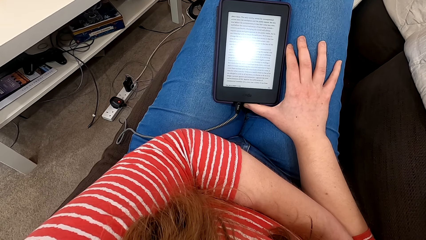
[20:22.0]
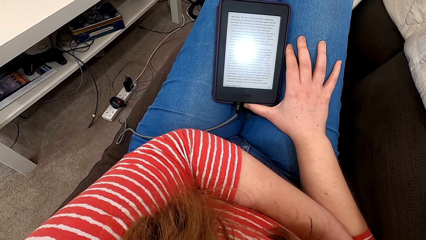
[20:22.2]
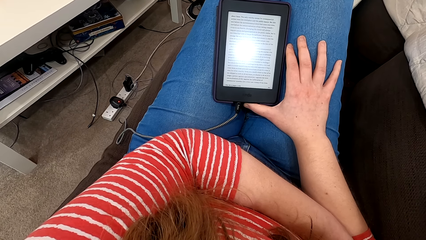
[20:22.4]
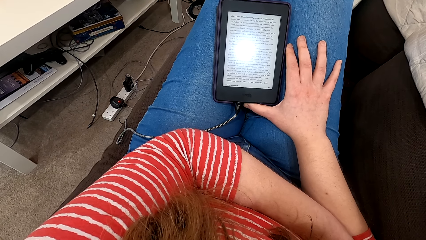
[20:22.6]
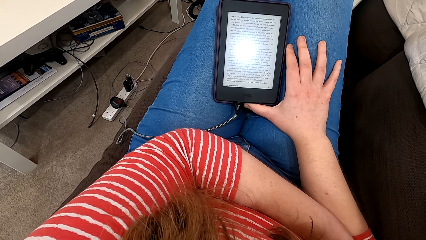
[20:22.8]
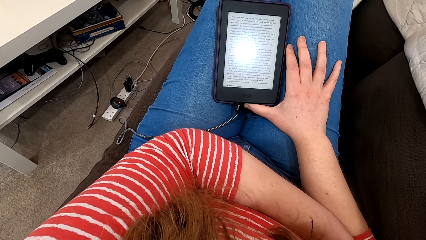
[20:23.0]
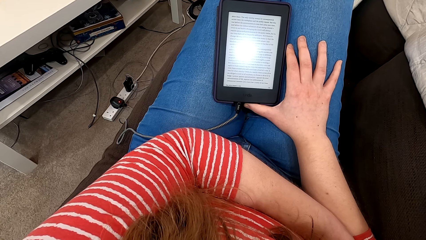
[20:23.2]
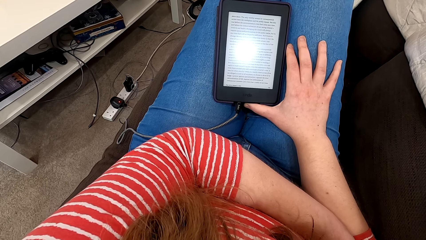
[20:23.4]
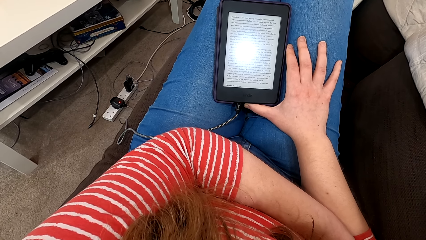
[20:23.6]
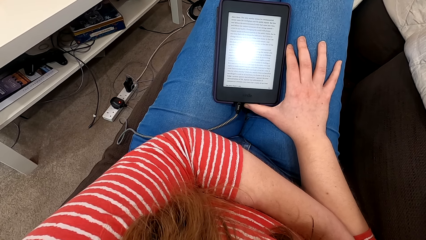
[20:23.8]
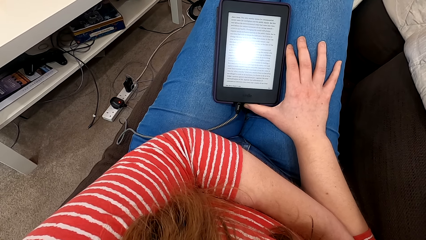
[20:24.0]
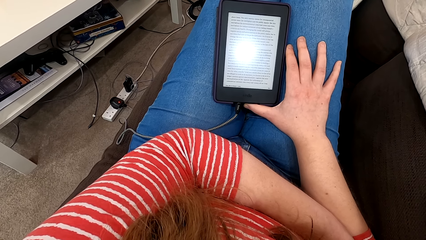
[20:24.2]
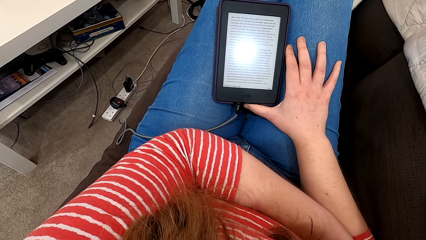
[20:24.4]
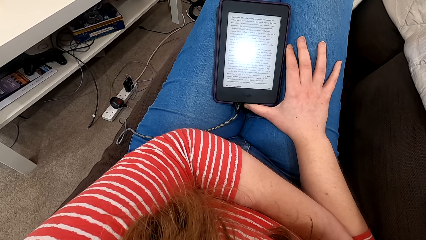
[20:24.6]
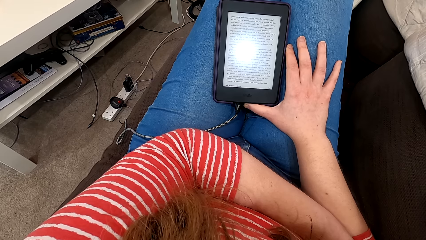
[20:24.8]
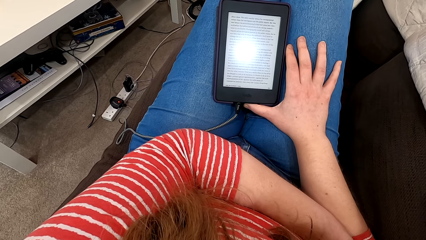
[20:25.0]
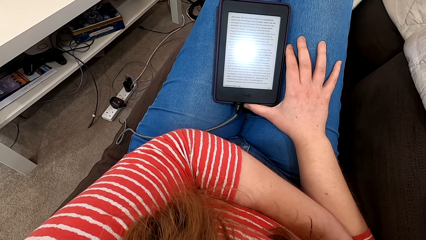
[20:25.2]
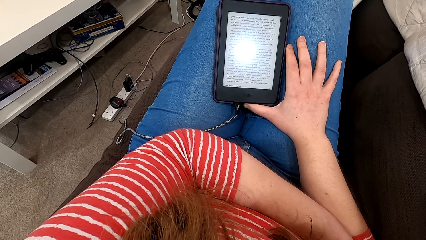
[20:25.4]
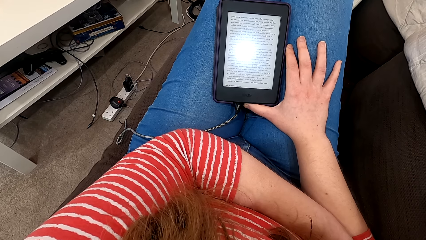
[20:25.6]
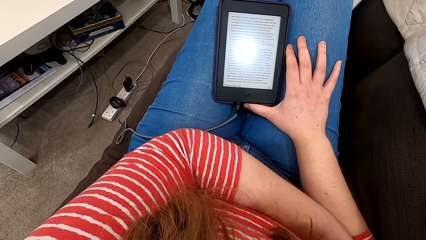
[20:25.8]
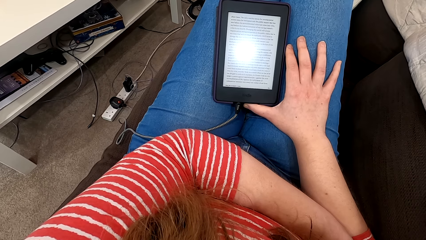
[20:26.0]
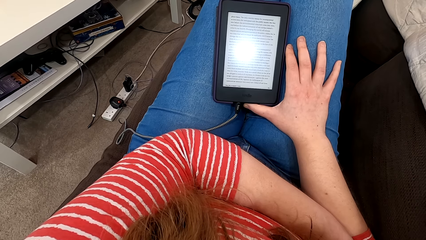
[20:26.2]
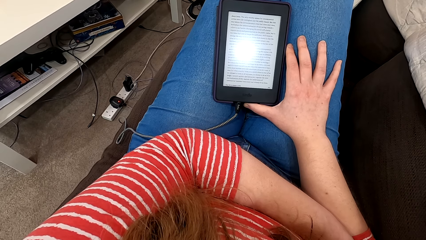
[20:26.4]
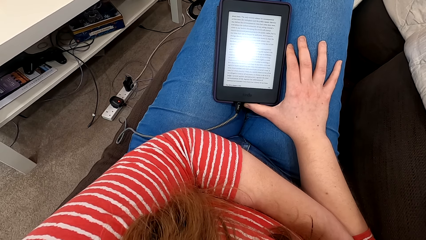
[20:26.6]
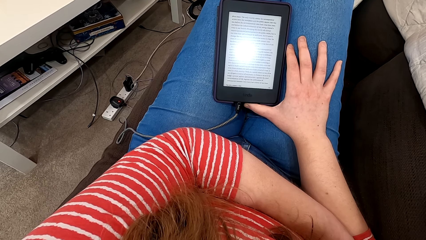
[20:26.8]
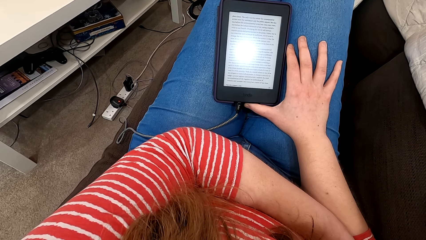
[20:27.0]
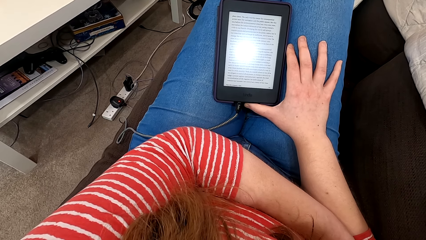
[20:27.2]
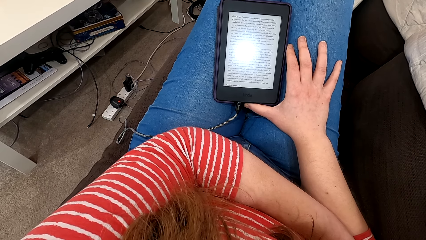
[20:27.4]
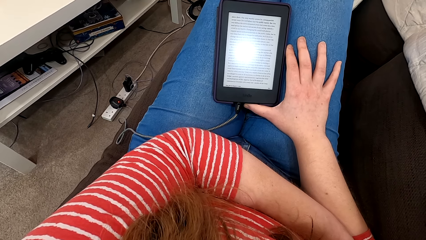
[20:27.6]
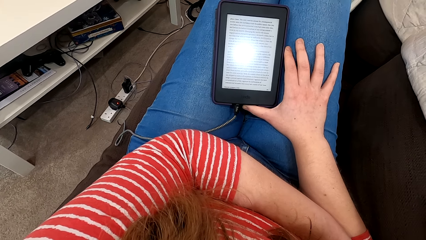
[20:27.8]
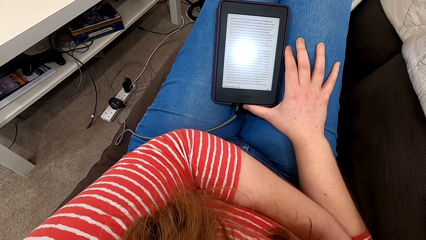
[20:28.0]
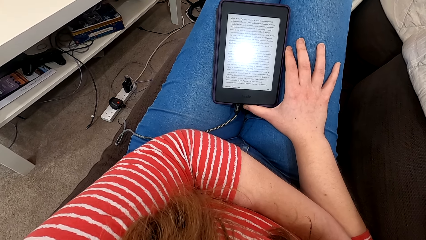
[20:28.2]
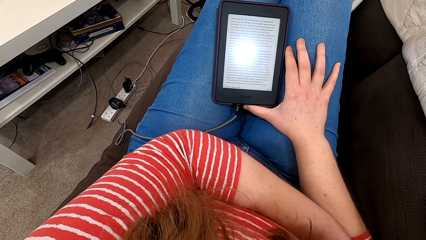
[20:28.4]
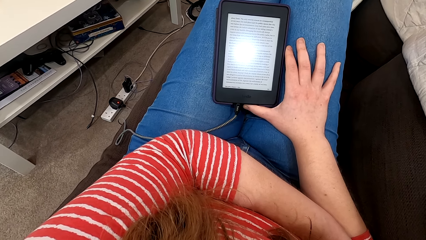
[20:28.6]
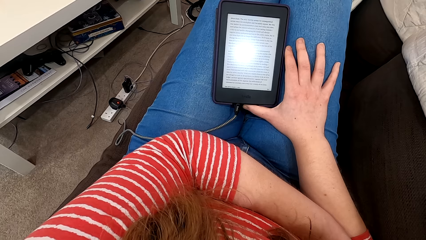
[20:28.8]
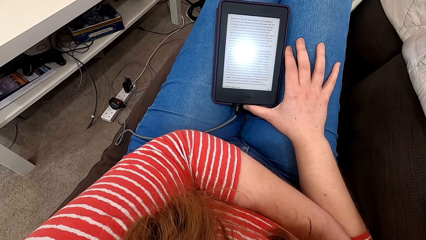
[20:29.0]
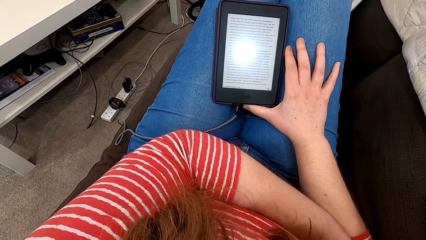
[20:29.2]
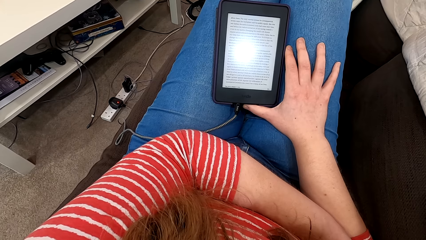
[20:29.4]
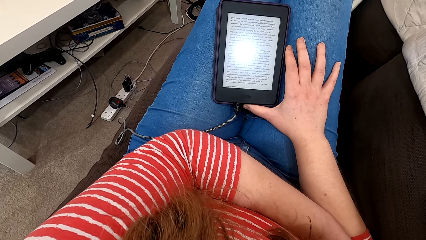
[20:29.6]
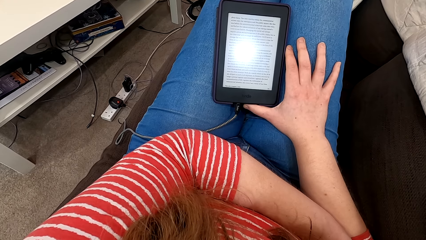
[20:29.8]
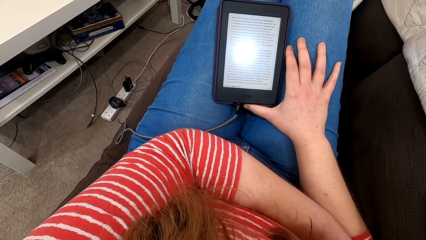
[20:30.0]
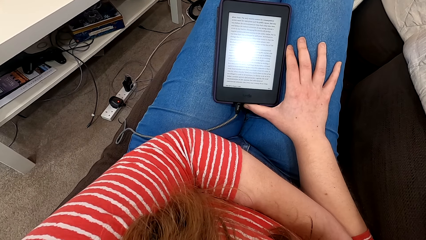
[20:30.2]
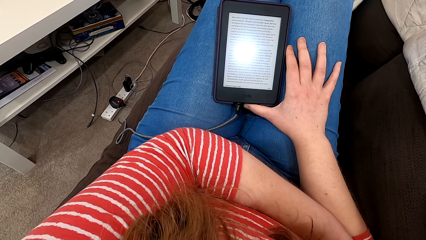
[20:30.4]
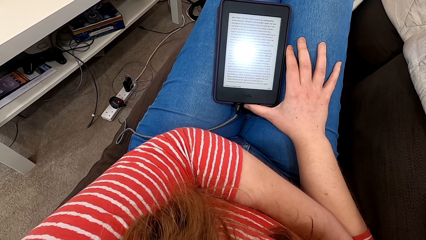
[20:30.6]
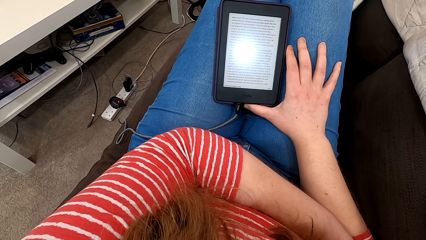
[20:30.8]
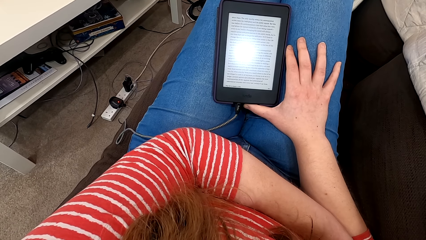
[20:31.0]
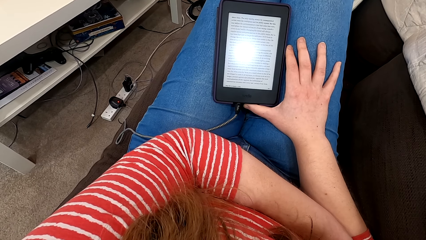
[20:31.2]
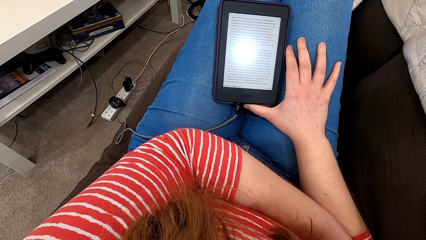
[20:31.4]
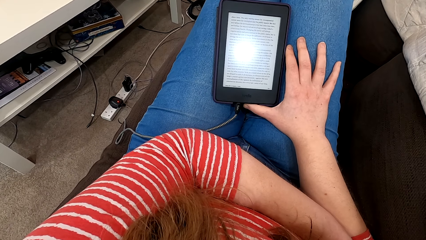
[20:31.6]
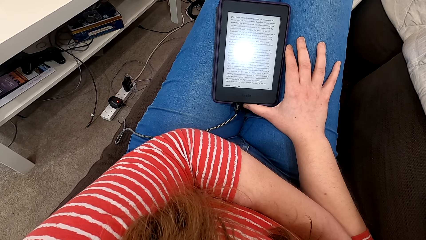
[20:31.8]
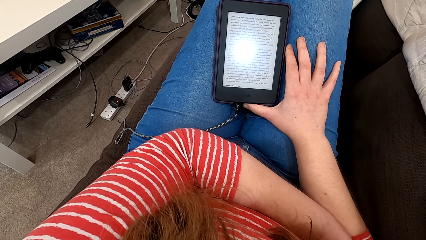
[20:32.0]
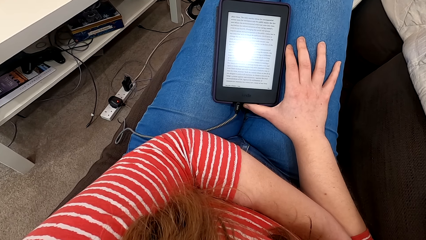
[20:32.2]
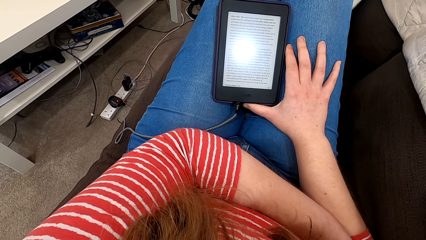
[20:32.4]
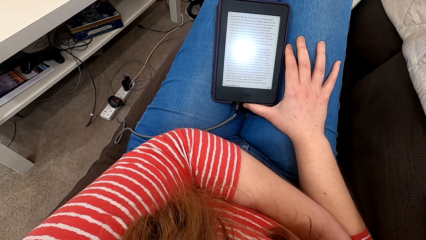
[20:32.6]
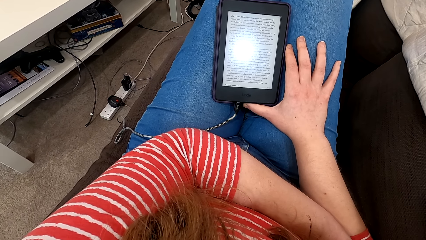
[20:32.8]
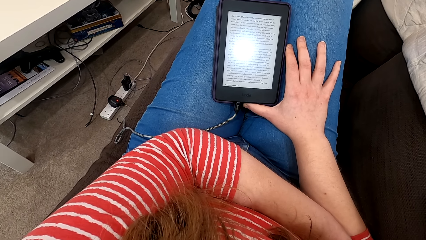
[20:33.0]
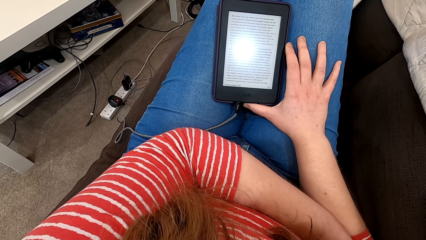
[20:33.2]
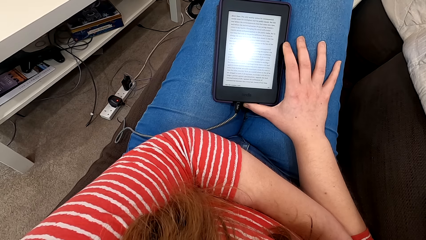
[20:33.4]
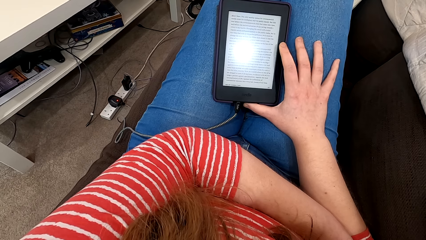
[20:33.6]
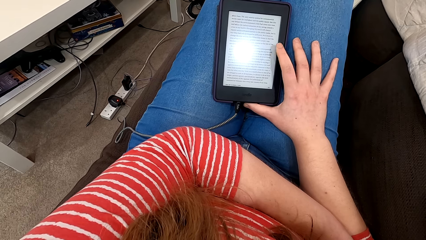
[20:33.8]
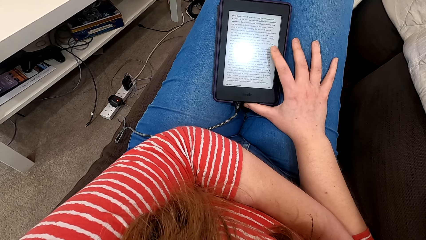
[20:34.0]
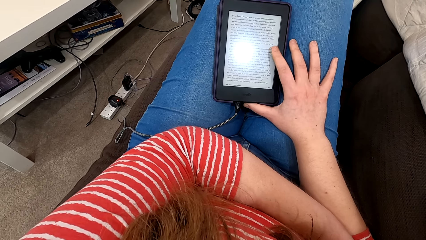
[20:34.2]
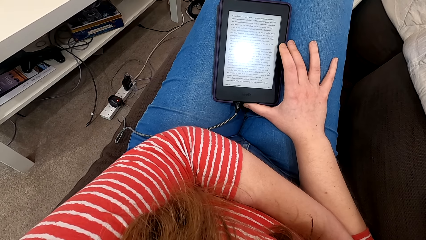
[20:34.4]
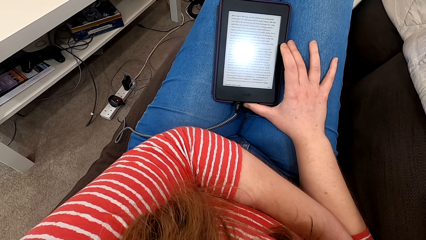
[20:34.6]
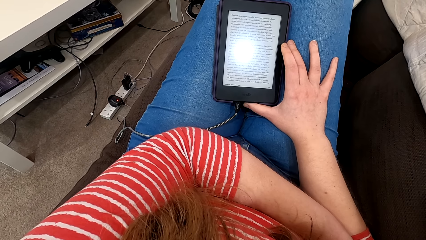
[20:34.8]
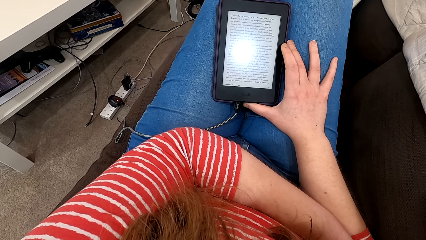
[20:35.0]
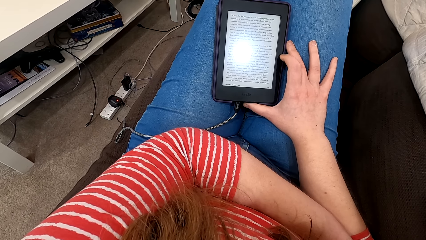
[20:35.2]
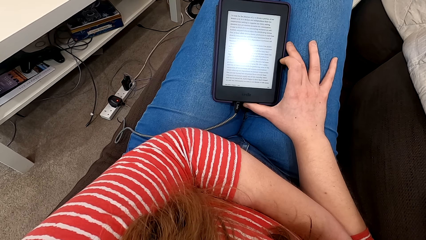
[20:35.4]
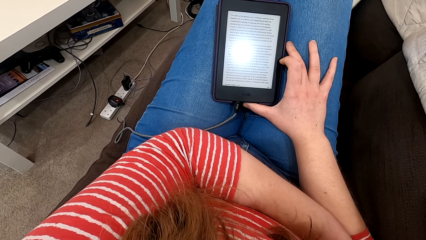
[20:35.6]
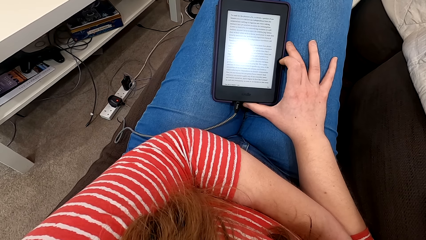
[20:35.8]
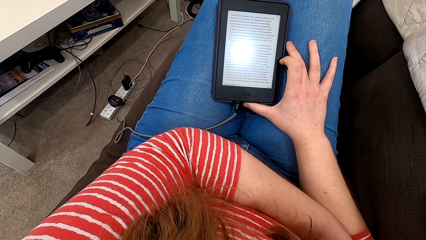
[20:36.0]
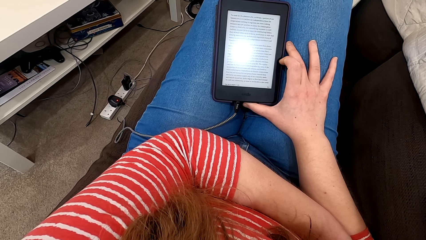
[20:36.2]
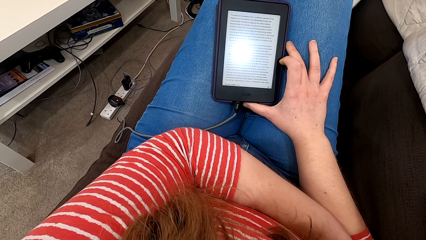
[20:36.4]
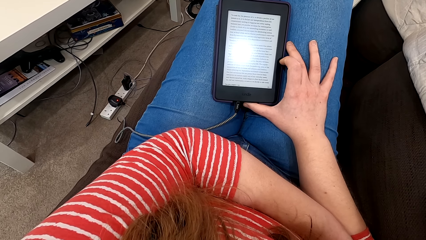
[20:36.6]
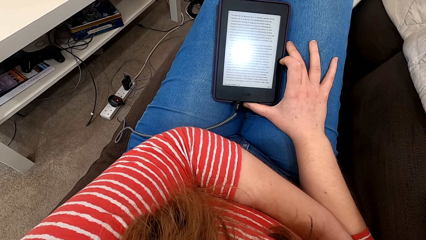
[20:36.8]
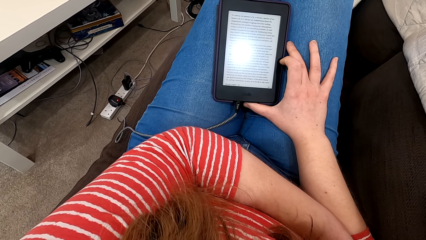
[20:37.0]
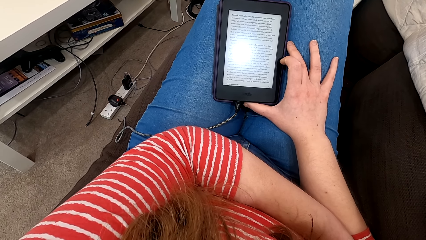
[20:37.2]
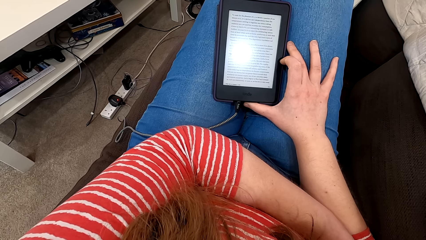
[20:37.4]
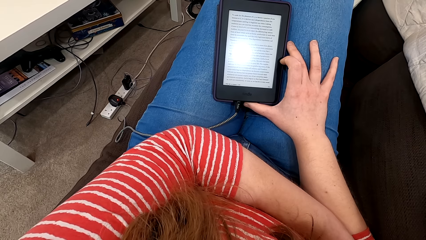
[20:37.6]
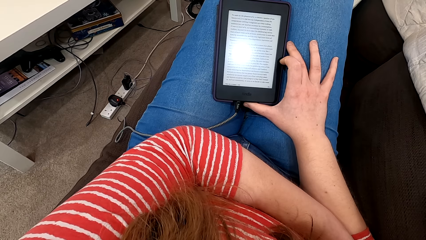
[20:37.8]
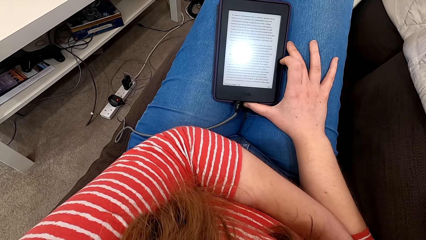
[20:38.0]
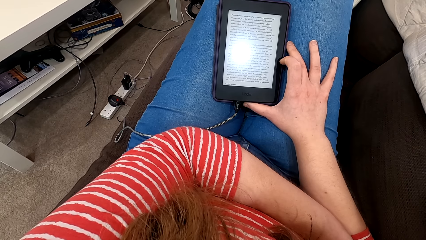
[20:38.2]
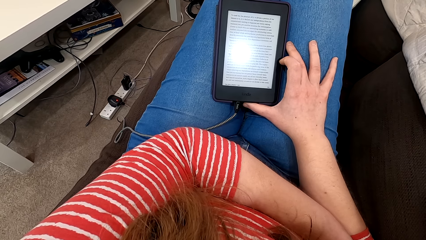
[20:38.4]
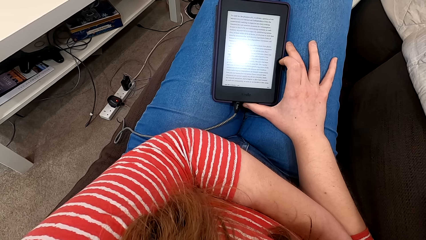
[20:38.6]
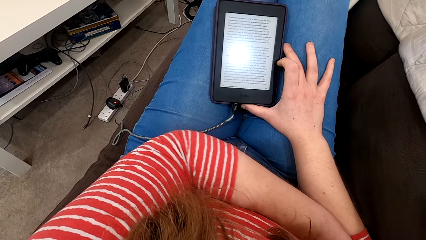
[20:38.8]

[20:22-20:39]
The camera wearer taps the screen of the phone. They read on the phone.
